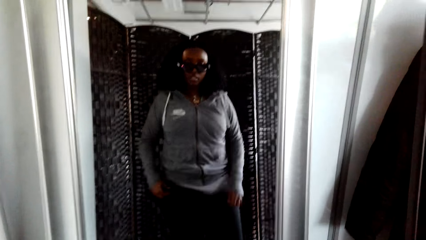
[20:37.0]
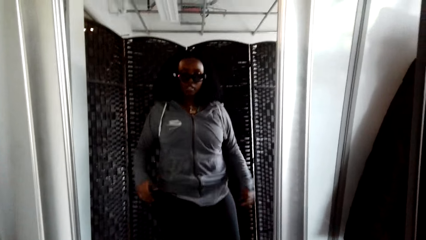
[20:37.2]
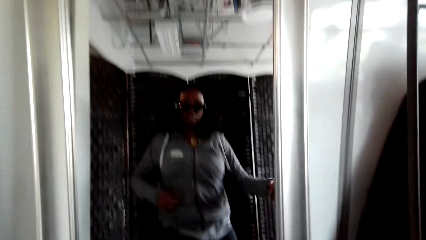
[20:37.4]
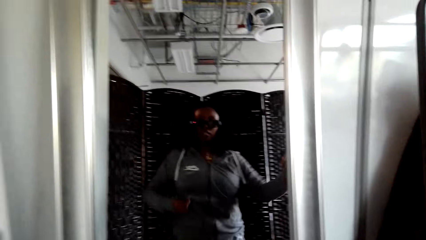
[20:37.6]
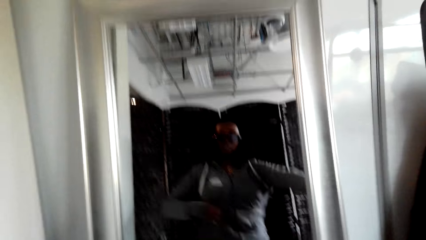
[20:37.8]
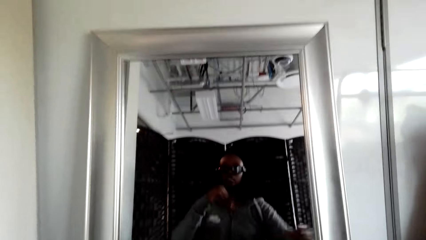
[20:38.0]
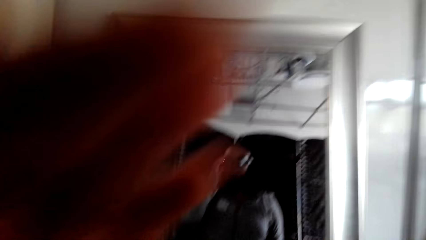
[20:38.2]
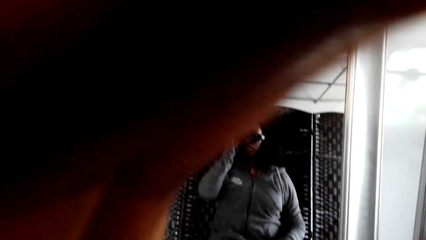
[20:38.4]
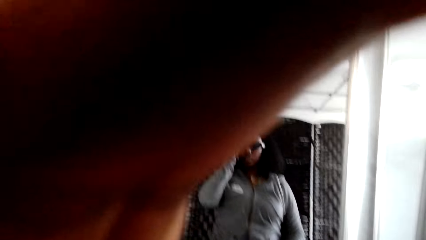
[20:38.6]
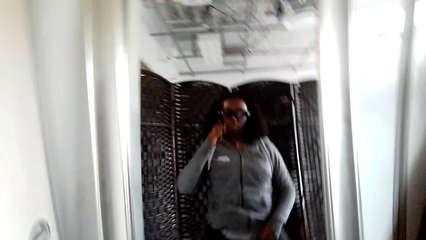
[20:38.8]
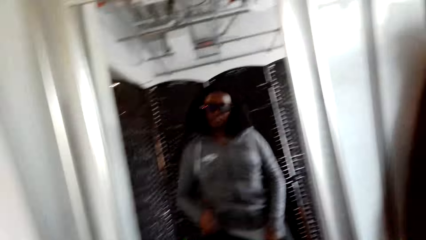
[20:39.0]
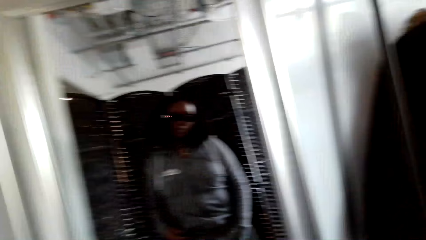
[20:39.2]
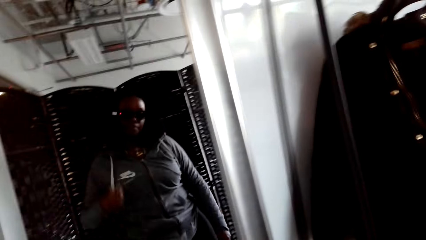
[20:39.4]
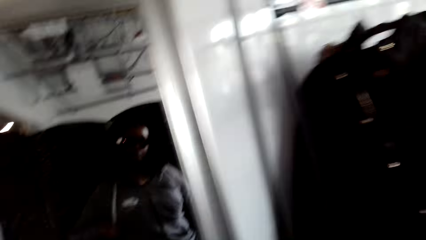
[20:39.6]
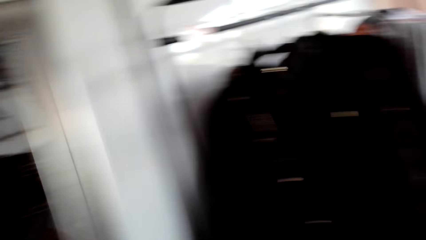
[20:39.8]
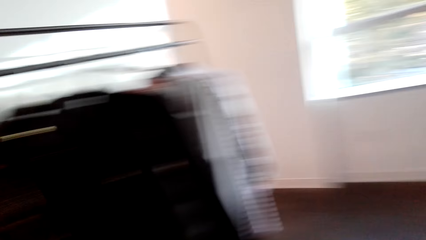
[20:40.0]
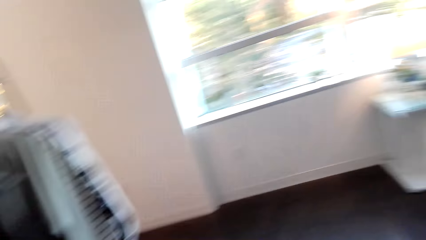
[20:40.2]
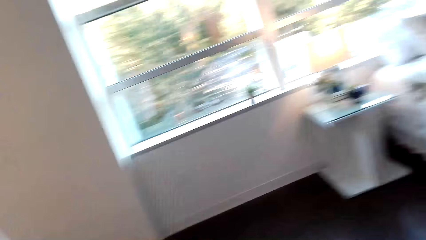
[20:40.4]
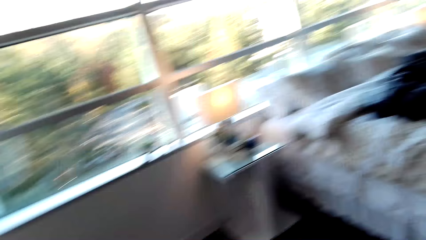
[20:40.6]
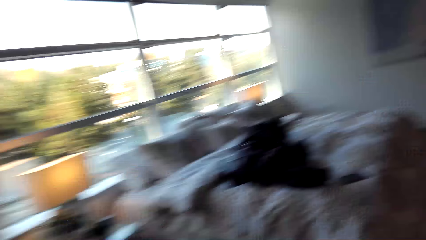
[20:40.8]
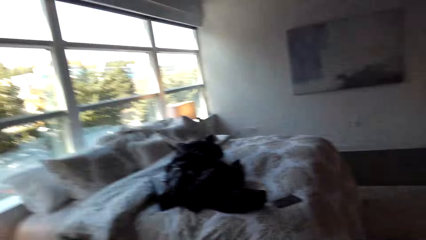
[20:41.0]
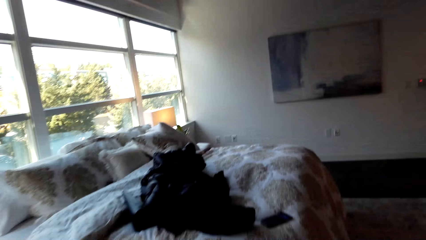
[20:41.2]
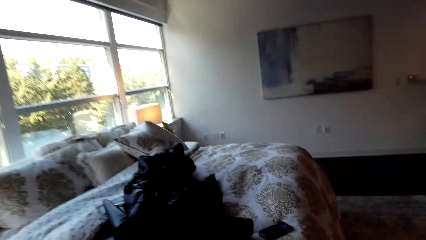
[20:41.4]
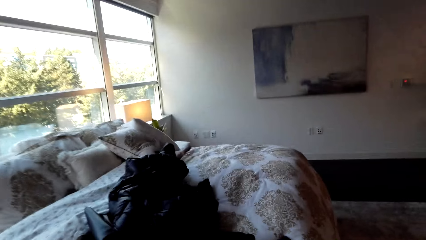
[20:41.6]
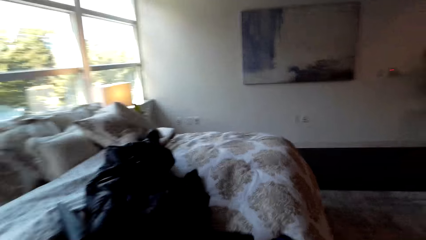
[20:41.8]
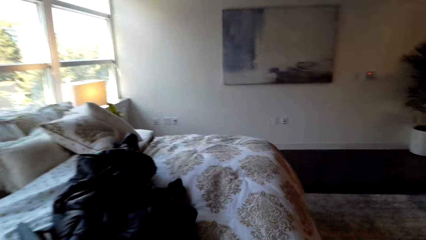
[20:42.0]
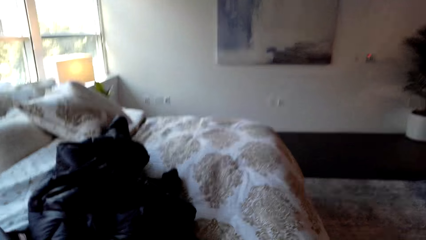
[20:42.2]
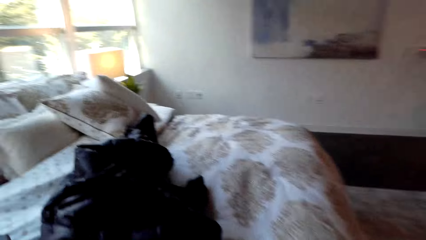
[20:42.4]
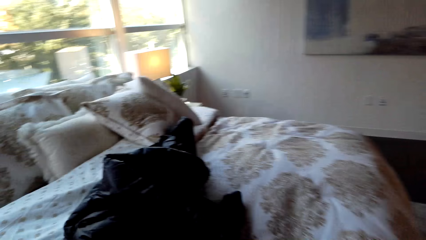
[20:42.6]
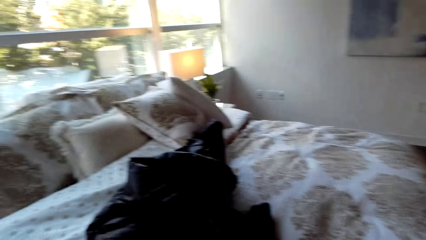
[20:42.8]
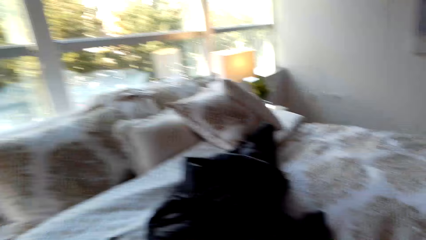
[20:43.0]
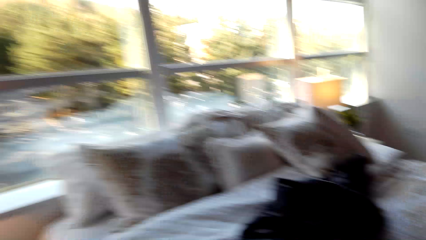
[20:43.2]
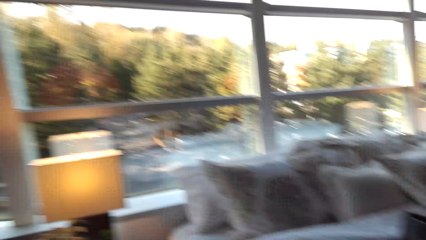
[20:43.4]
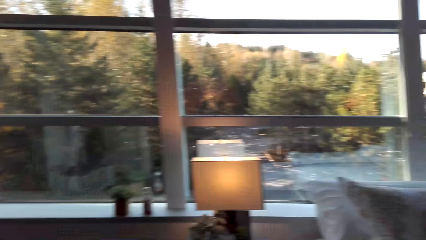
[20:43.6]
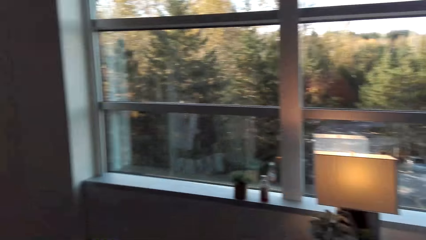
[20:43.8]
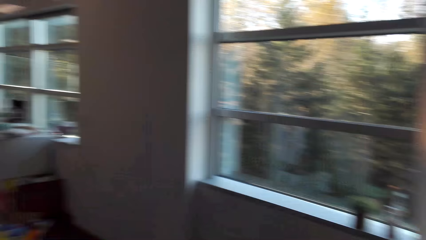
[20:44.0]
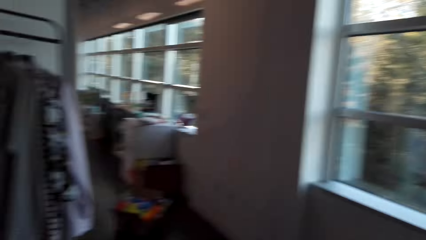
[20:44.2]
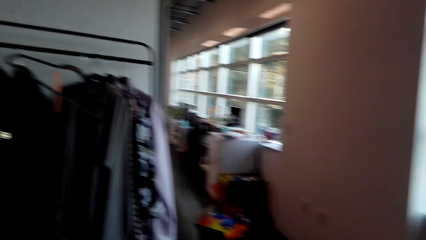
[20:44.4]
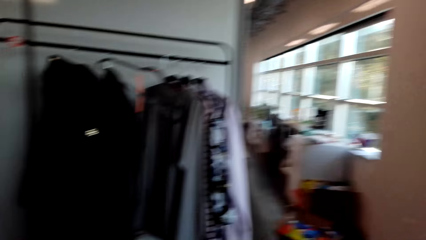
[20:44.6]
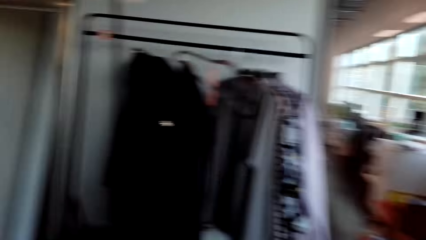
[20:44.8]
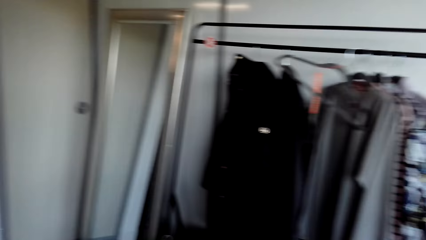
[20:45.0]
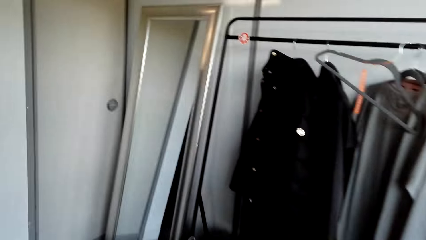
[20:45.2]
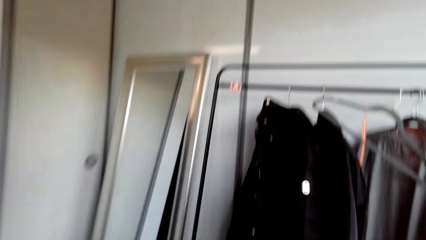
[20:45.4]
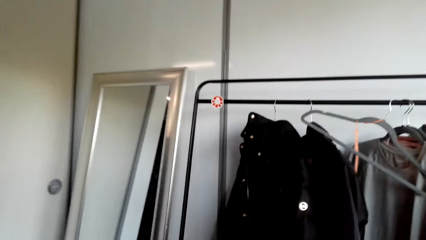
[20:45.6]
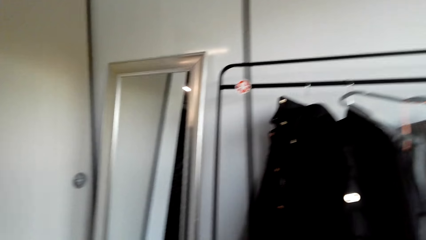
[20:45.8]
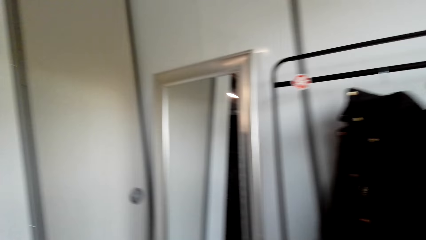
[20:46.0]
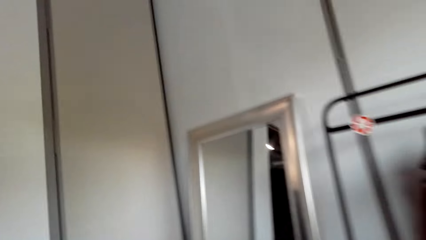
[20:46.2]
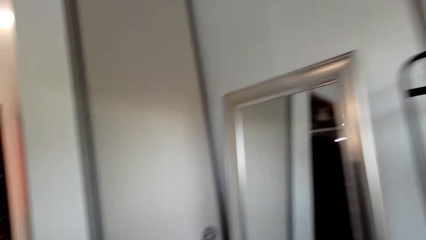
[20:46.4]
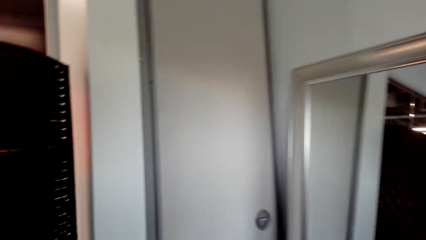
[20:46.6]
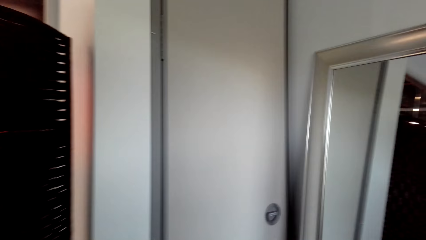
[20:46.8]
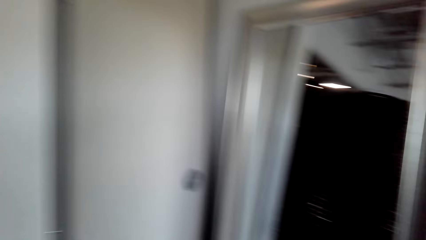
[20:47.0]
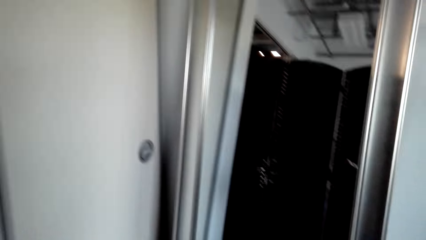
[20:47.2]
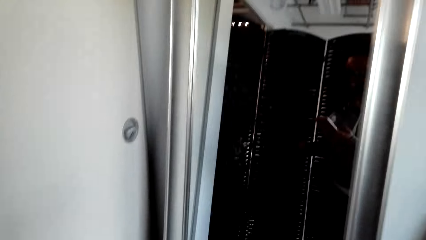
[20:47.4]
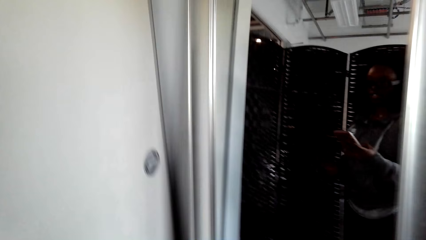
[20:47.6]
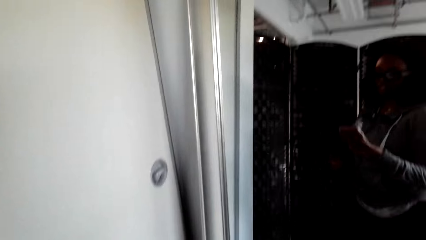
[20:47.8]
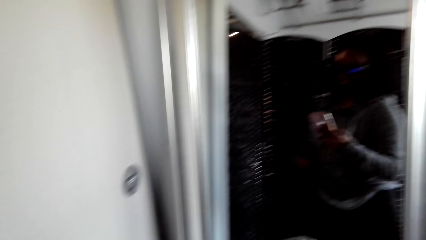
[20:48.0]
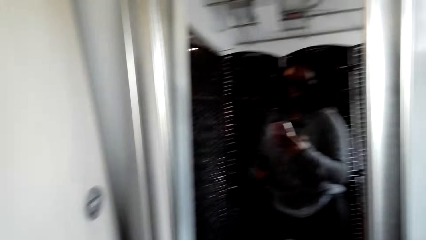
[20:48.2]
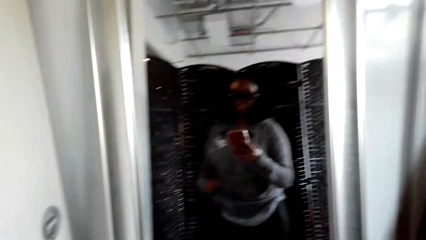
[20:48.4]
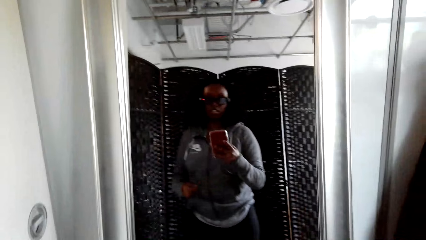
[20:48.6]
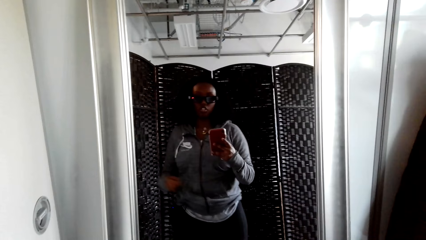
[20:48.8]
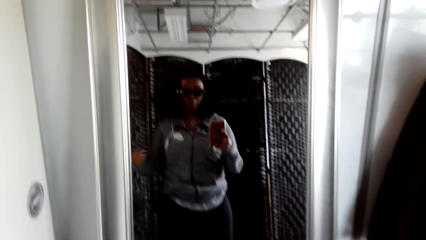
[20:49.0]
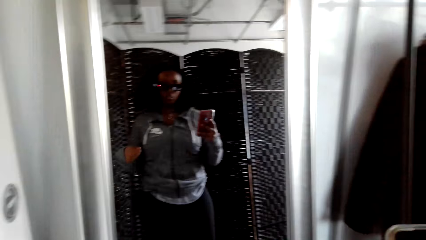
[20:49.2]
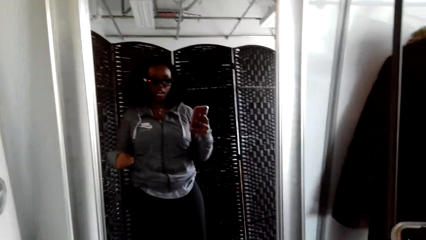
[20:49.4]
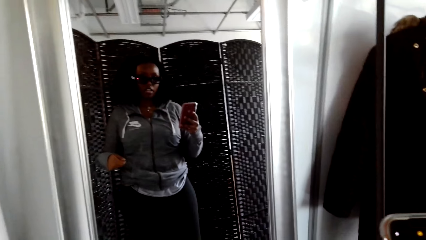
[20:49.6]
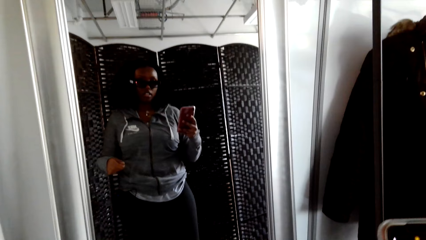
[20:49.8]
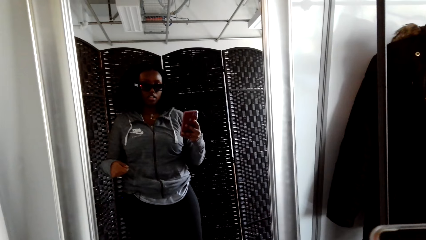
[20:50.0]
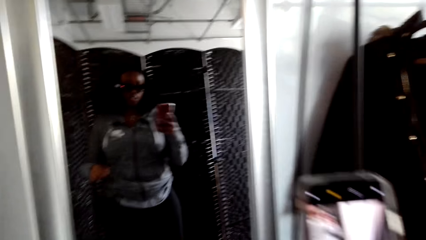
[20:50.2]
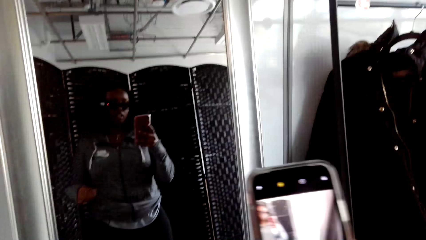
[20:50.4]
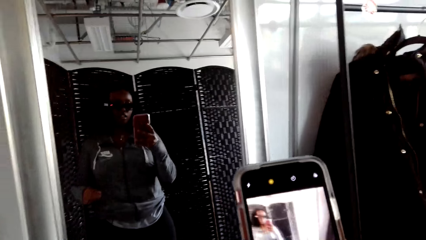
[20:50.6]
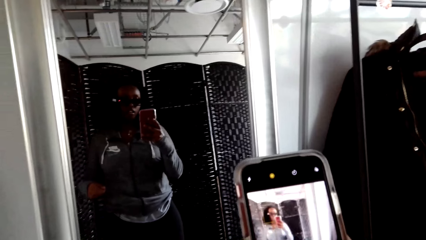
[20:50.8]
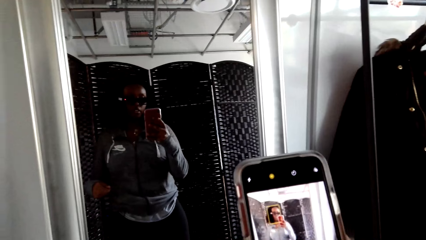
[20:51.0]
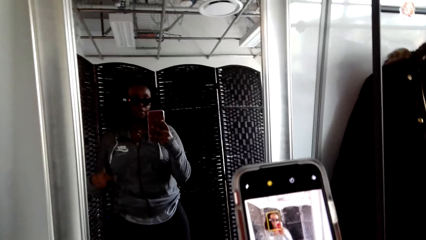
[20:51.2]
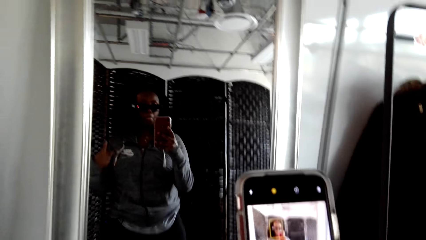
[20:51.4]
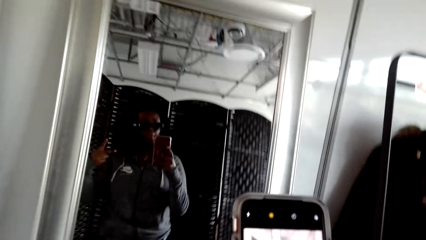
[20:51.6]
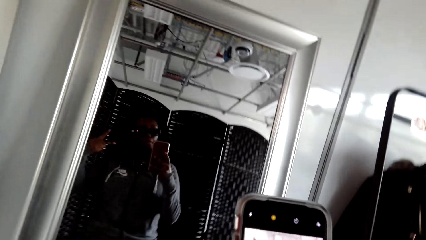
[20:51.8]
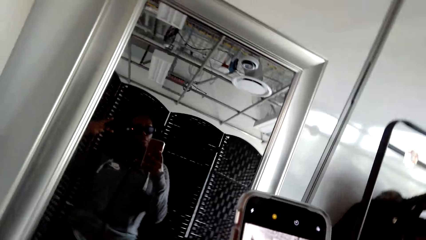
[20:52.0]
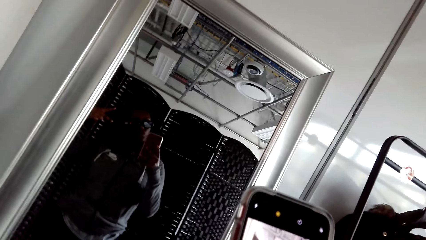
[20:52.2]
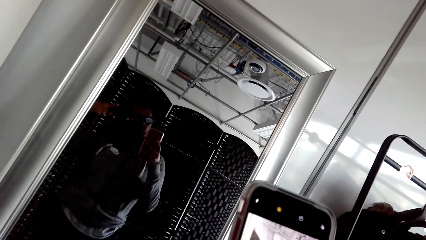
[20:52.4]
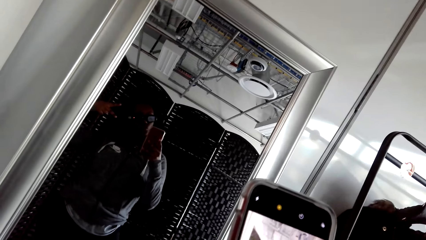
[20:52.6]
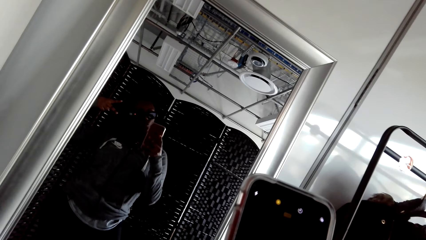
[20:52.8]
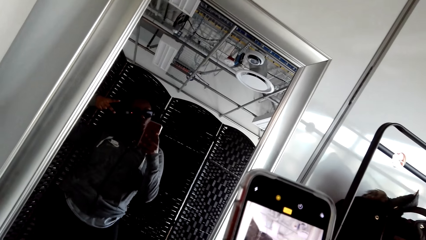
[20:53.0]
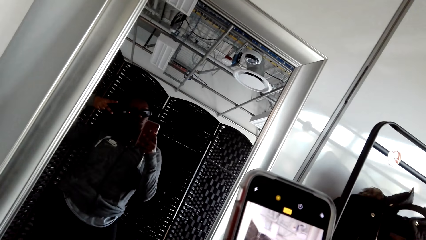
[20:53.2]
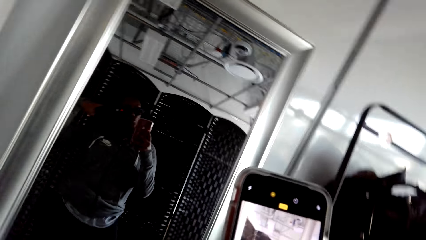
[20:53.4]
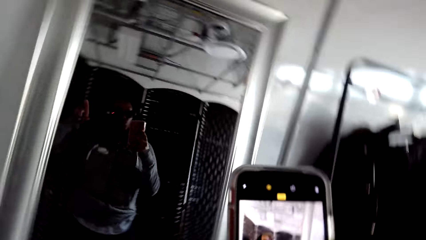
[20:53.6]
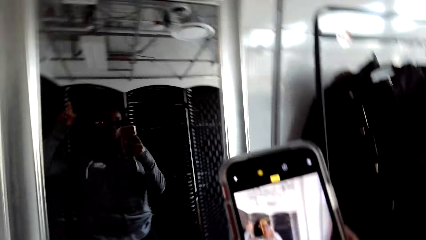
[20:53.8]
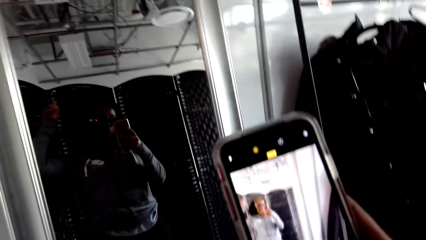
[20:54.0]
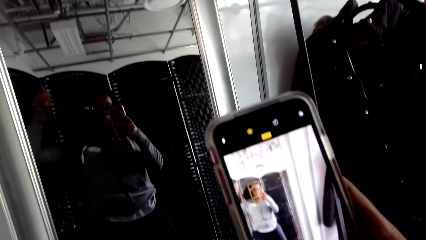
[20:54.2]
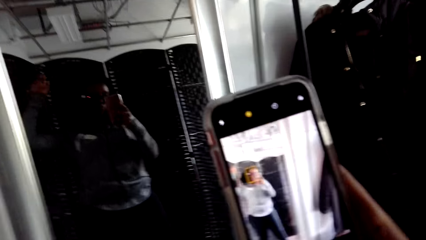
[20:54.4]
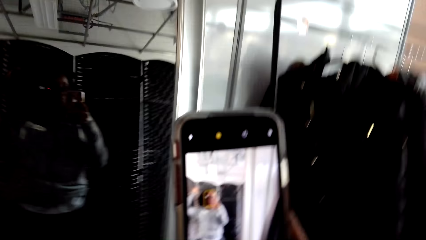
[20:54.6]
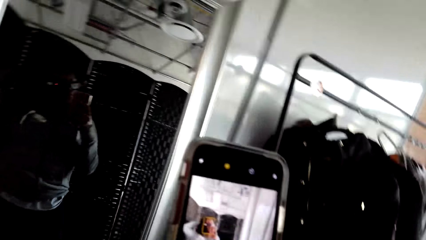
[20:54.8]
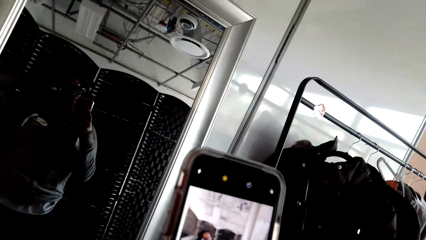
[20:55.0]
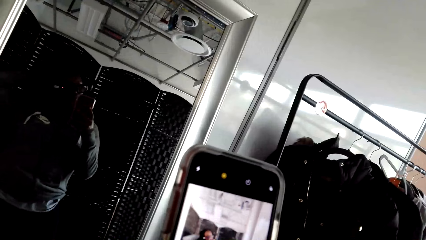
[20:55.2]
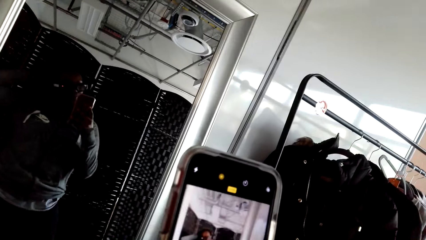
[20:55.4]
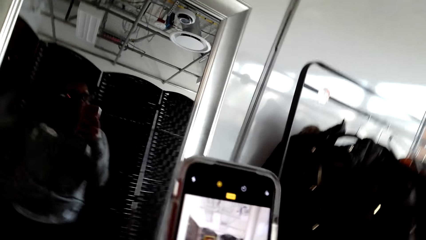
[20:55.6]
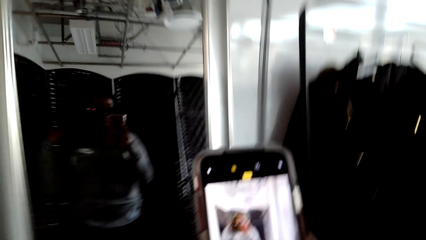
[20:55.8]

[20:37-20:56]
The camera wearer pulls the top. A person touches the glasses. The camera wearer puts a hand on the camera. They fix the camera. They walk from the mirror. They pick up the phone on the bed. They talk with the person. They walk to the mirror. They hold up the phone and stand at the mirror. The person talks with the camera wearer. The camera wearer takes the person's photos. The person poses for the photo and takes a photo. The camera wearer makes a posture.
